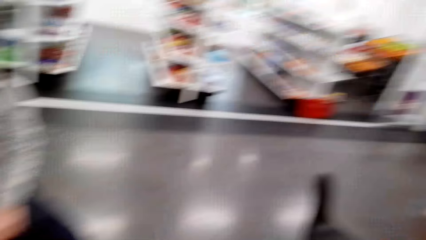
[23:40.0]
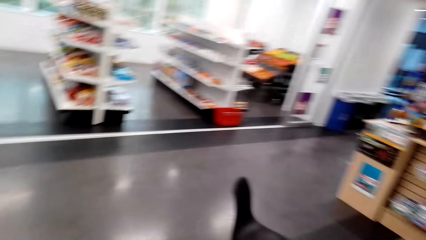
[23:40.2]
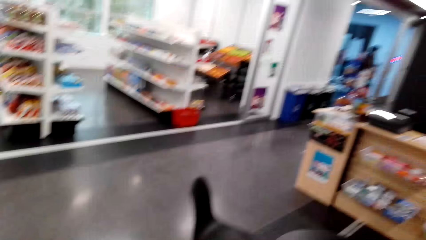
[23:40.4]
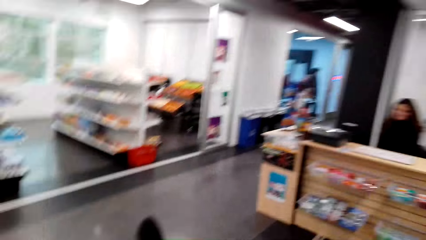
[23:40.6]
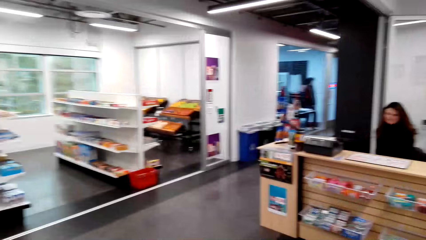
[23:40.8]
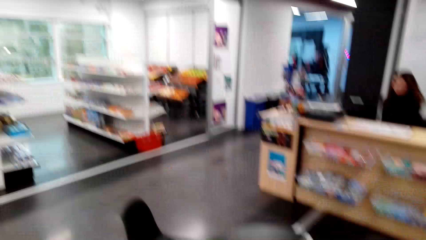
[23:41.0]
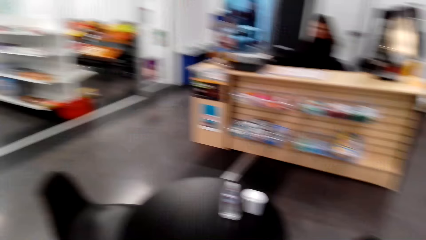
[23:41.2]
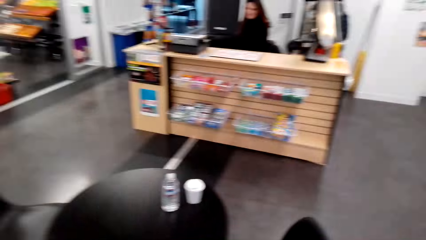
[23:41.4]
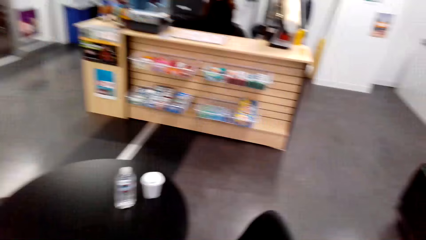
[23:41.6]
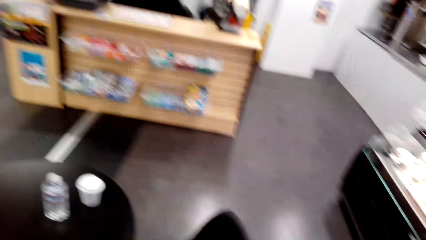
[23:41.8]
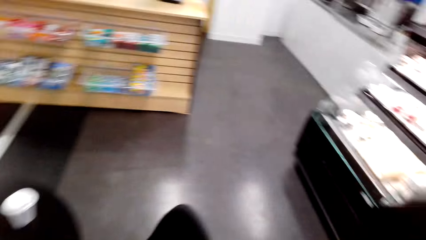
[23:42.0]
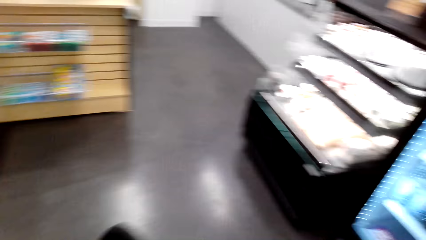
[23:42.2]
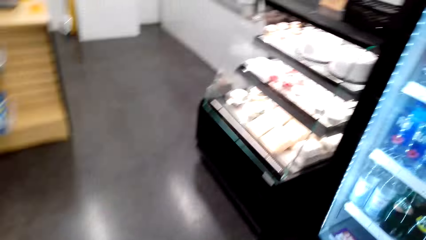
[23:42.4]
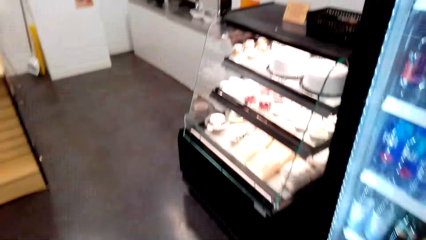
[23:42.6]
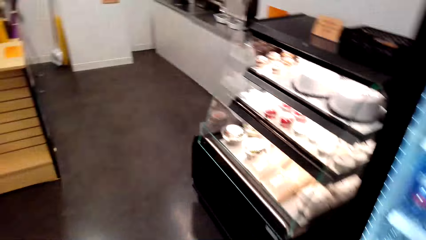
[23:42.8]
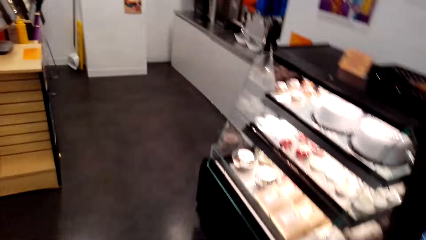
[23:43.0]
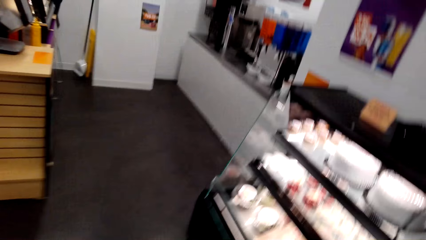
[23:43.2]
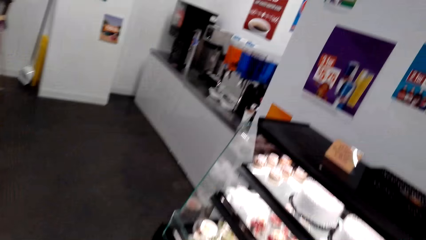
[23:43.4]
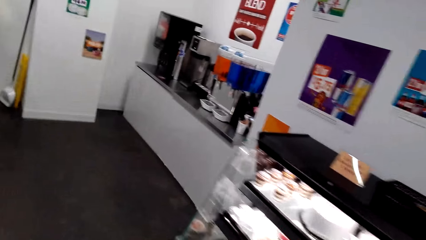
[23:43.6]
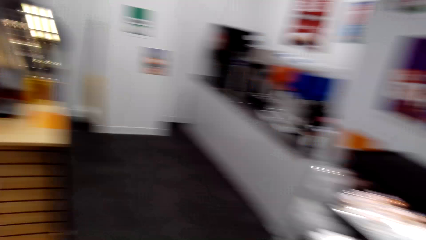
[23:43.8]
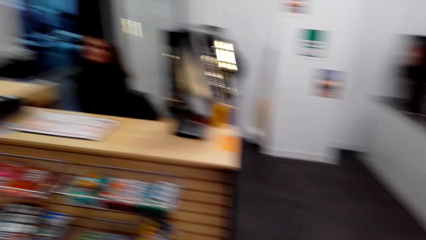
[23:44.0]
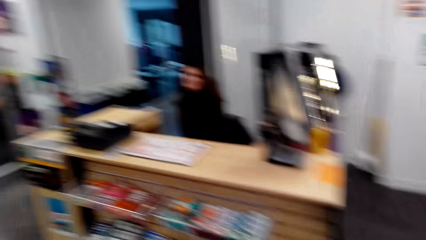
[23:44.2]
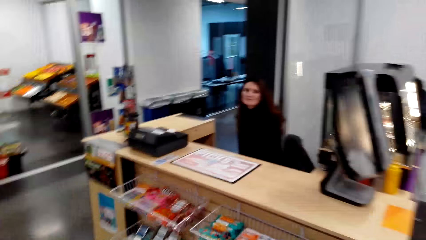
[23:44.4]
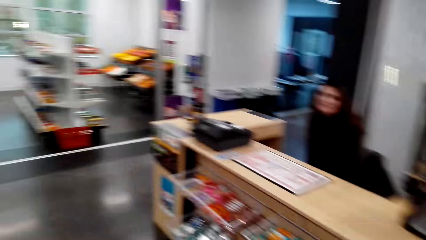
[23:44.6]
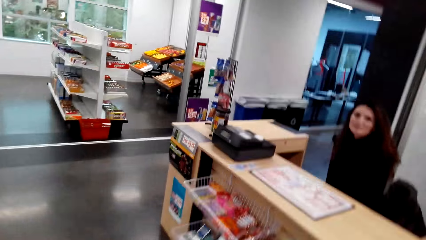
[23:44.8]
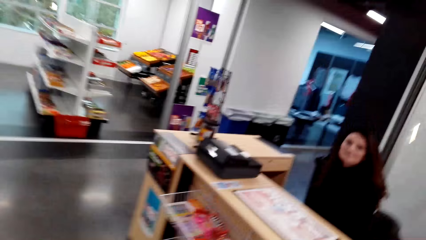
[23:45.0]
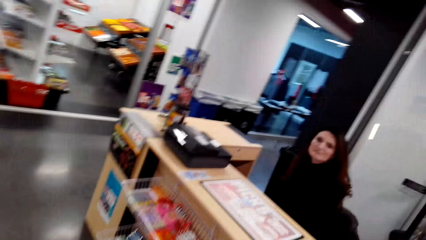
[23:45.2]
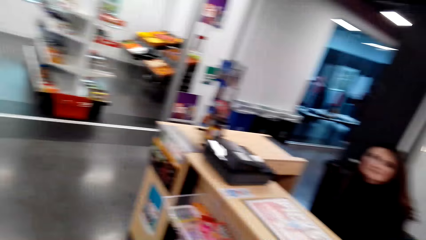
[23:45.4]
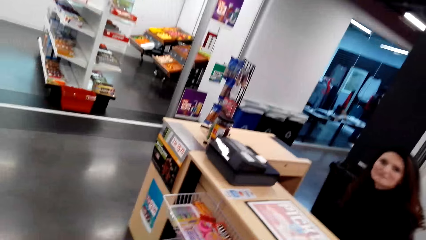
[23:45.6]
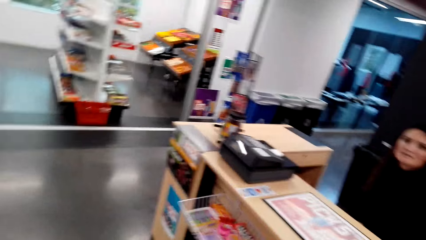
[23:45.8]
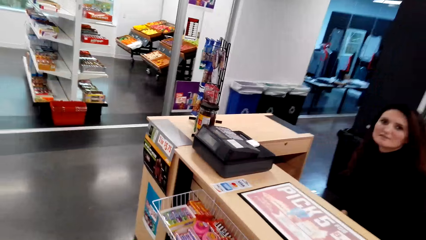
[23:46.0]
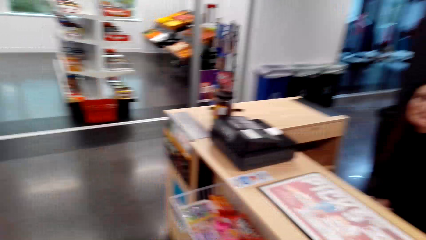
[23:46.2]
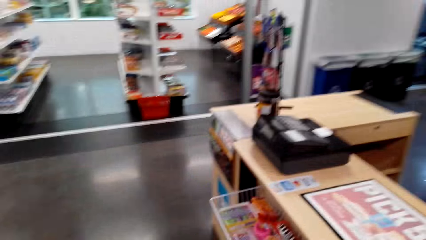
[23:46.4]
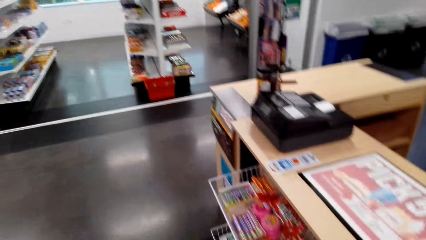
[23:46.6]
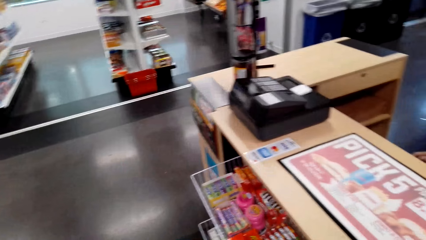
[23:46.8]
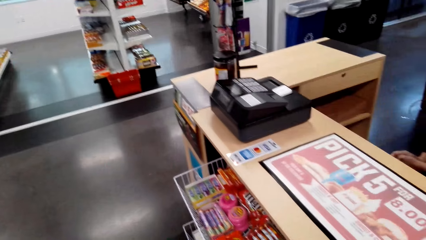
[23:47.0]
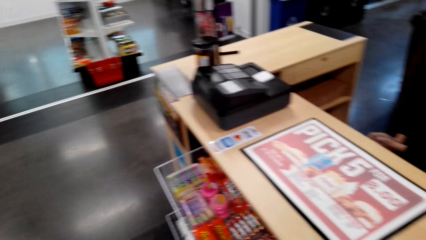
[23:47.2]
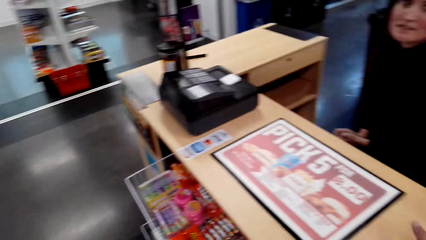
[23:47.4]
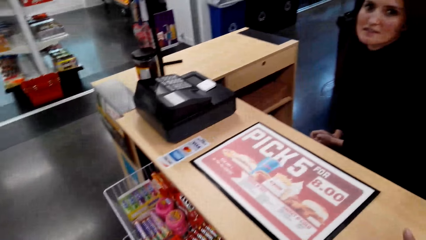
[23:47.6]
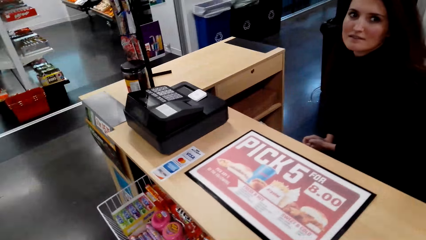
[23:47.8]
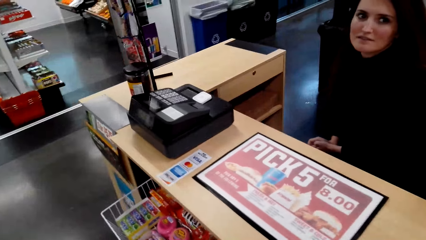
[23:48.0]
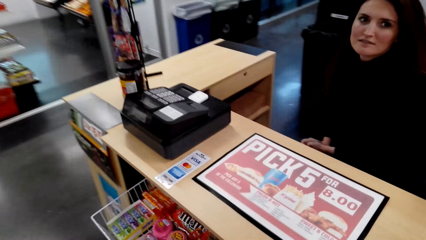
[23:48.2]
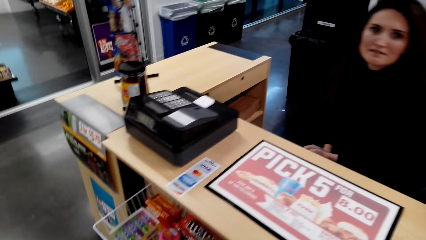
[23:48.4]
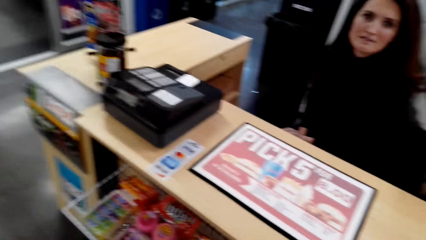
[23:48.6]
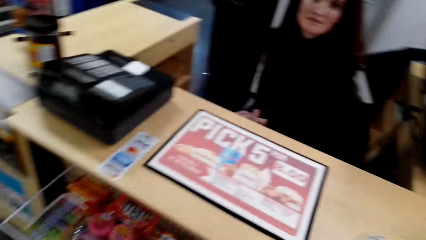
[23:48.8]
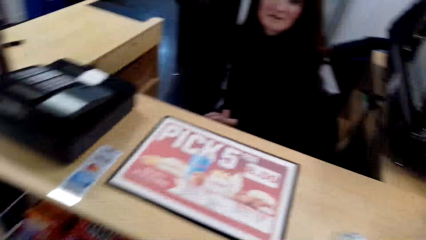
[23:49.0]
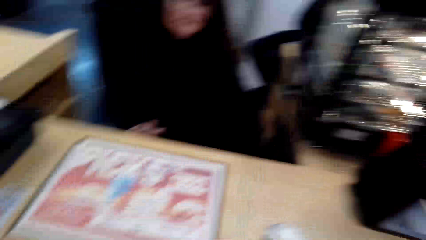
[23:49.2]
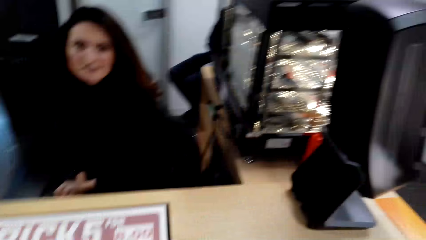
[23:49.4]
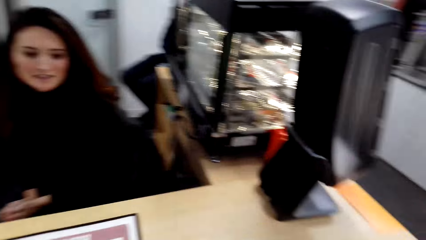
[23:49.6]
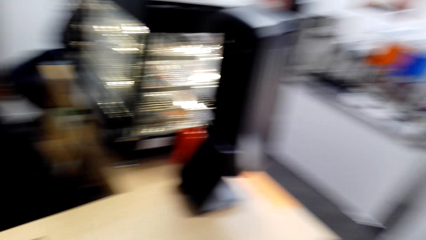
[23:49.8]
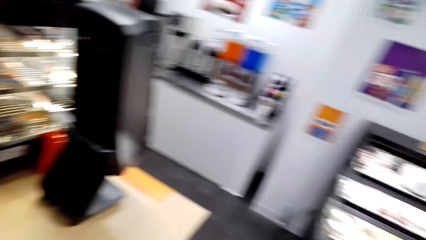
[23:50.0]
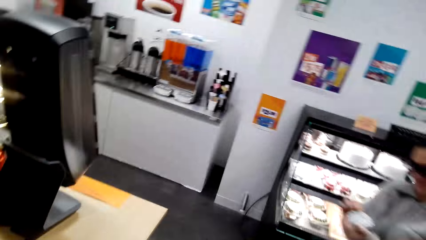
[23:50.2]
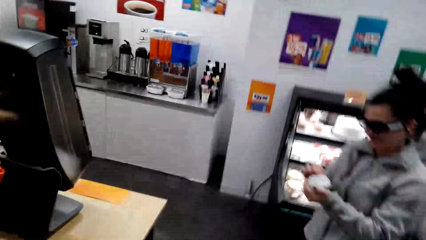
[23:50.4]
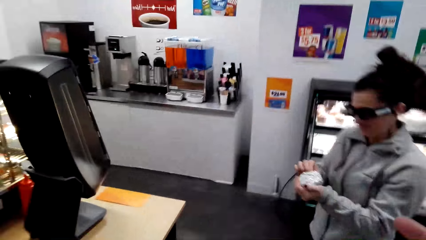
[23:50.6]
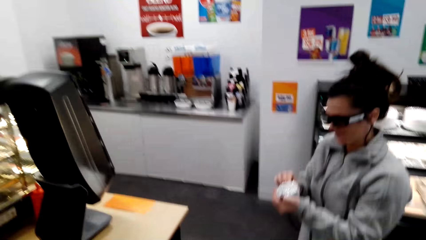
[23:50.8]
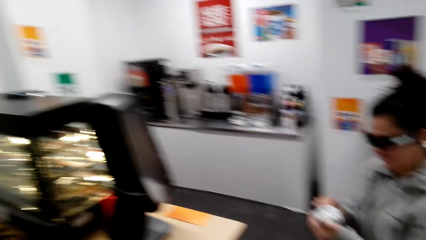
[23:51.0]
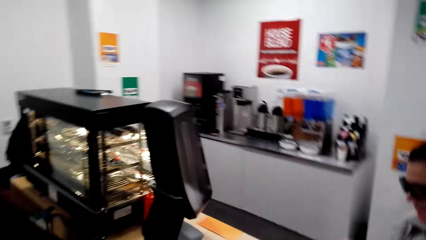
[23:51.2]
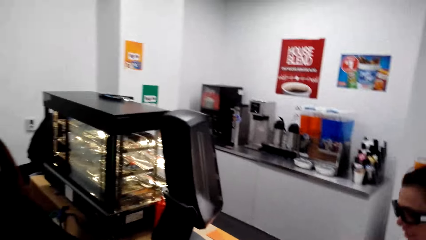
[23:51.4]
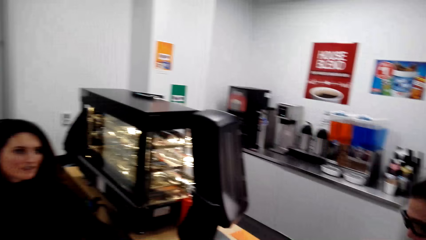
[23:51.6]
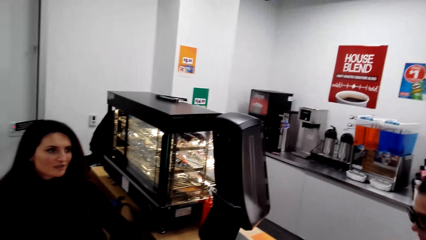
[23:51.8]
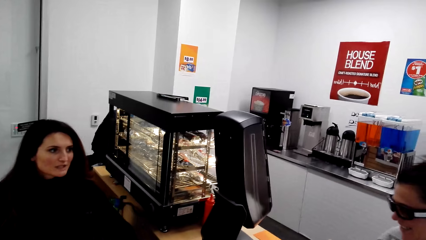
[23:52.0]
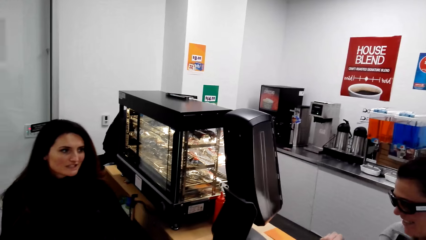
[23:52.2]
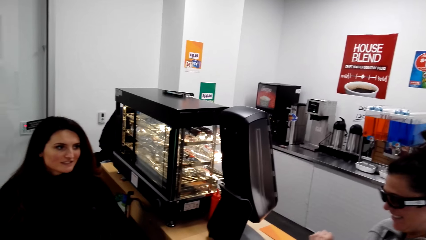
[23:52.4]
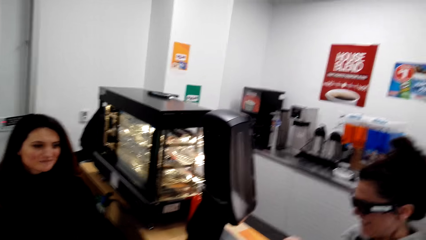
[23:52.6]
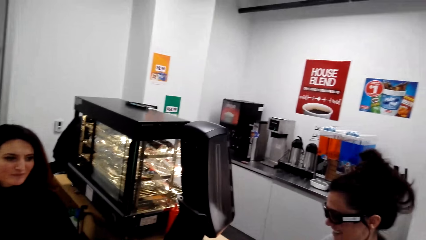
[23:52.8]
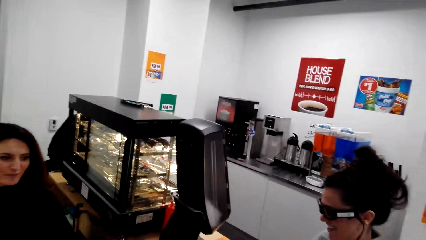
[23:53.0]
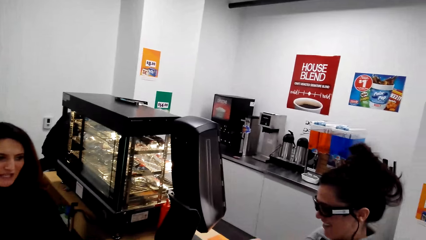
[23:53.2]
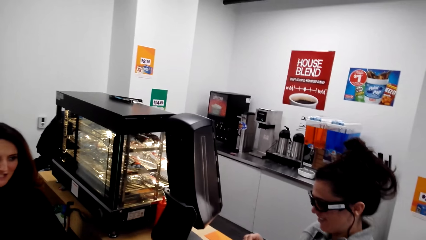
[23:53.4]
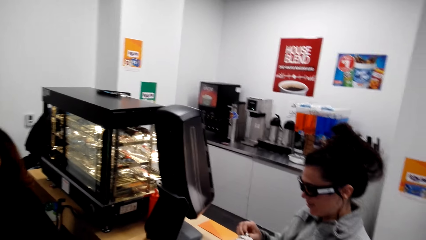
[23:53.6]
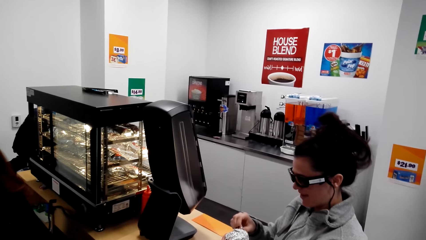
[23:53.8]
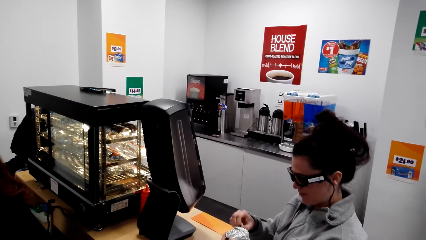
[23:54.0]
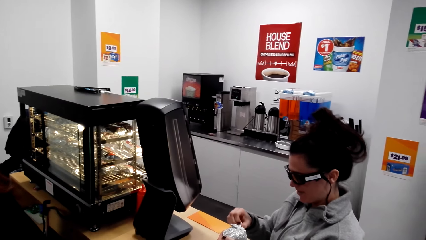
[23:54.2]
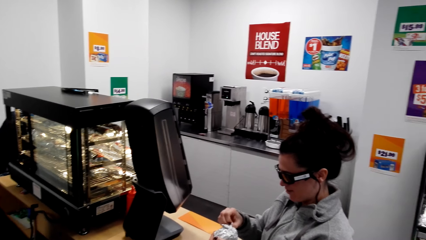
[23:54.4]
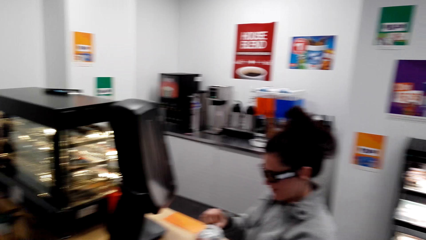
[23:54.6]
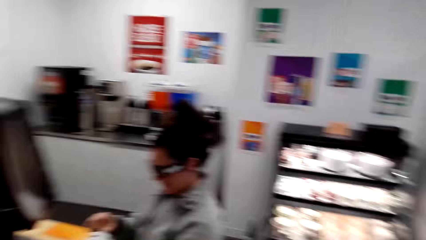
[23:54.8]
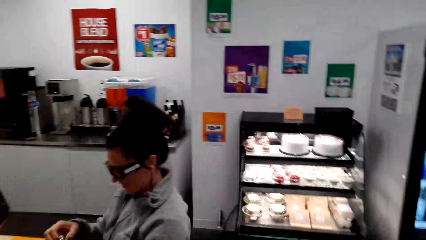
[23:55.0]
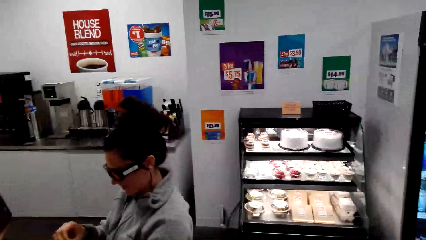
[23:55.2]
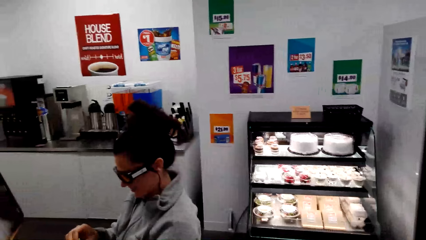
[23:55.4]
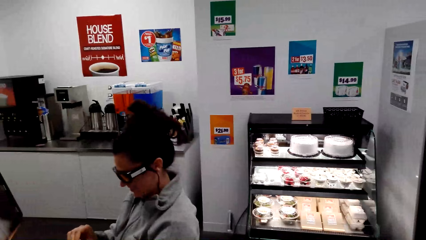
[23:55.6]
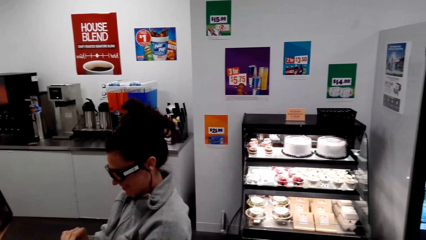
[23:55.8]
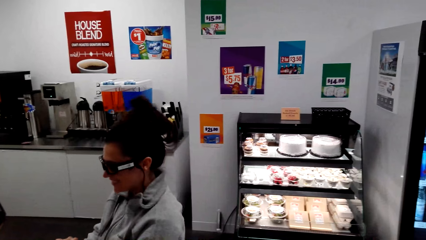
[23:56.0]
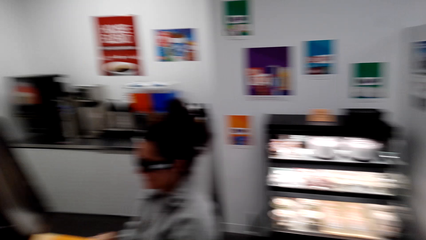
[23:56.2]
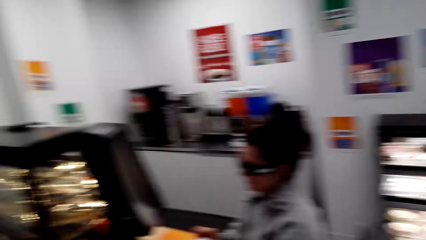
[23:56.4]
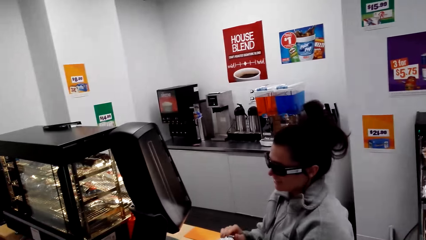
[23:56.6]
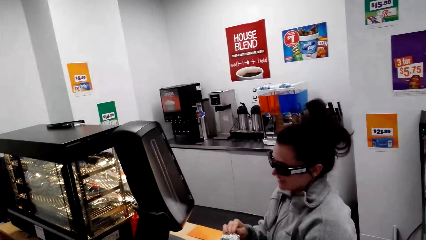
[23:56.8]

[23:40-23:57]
The camera wearer walks on the floor. A woman sits at the counter. The woman looks around. The camera wearer dialogues with a person. They look around. The woman sits at the counter. Another woman walks around. The first woman looks around. The other woman wraps something with a foil paper.
